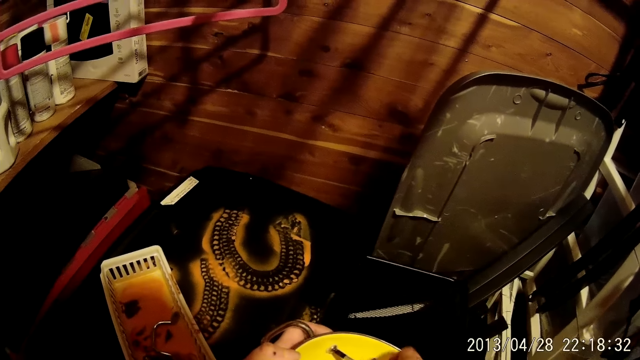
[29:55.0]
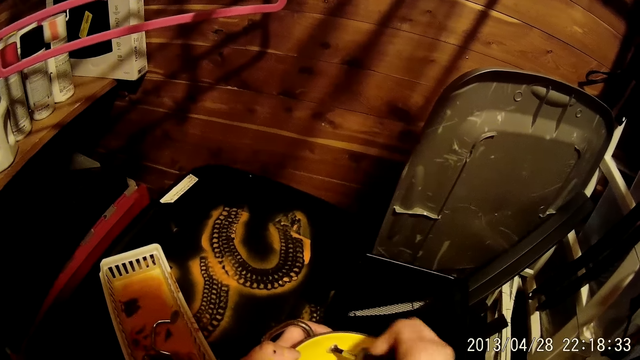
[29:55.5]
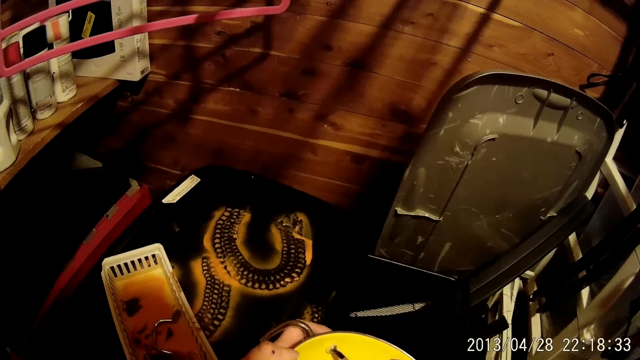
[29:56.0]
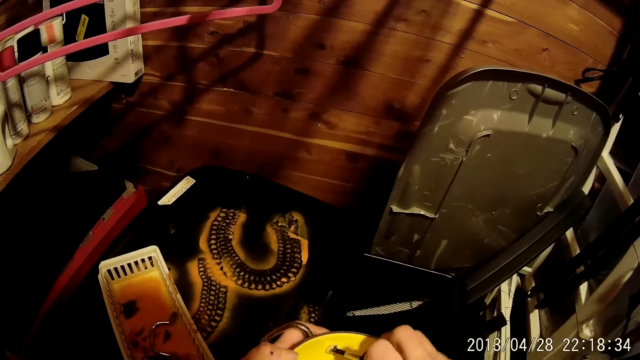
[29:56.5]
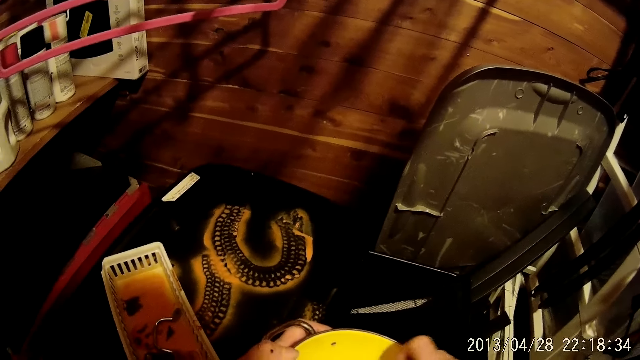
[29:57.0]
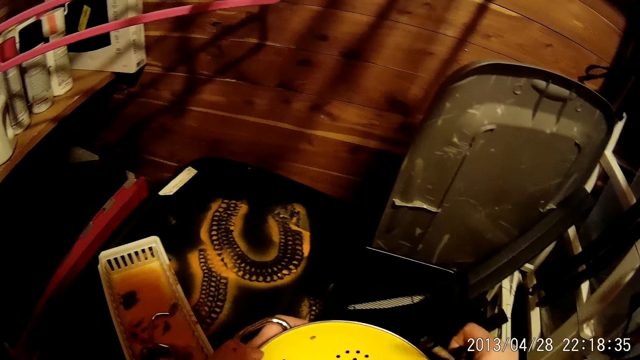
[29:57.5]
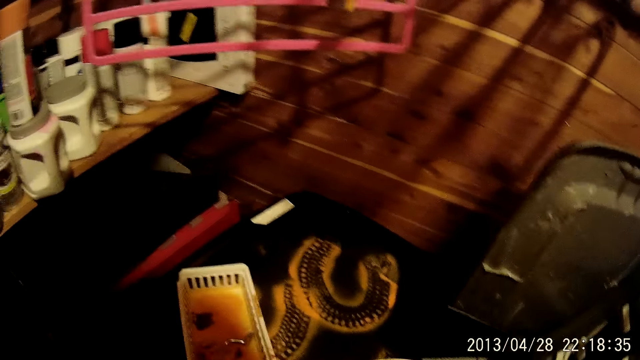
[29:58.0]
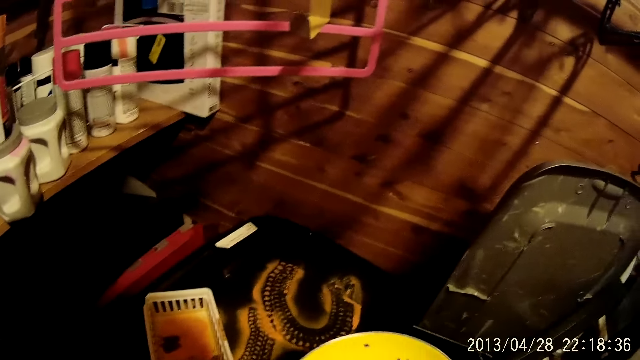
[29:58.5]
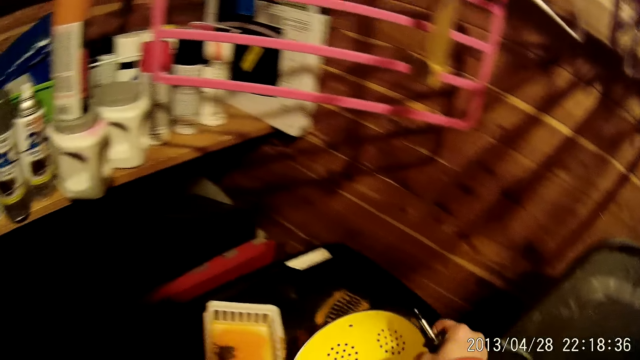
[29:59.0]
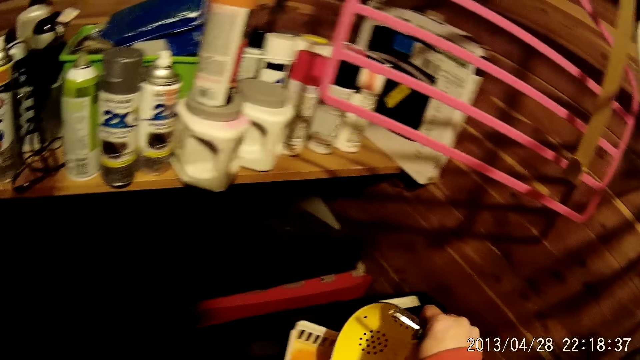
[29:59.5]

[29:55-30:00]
The camera wearer moves the bowl.
